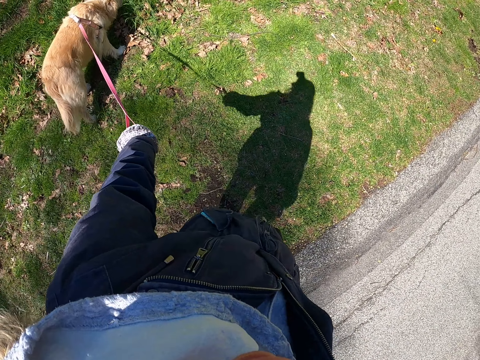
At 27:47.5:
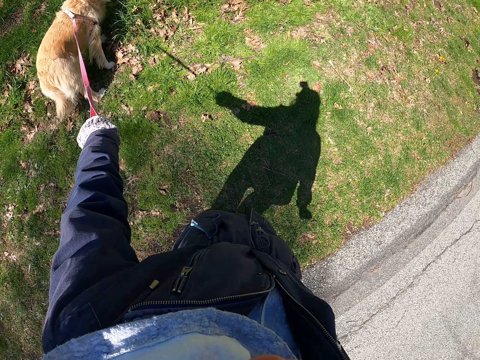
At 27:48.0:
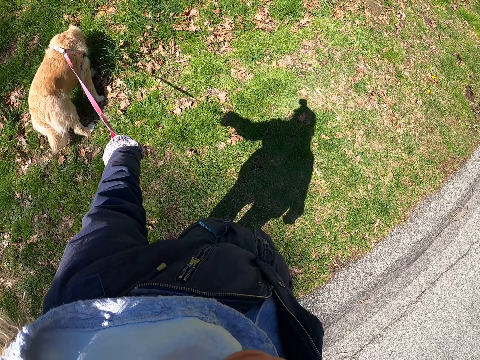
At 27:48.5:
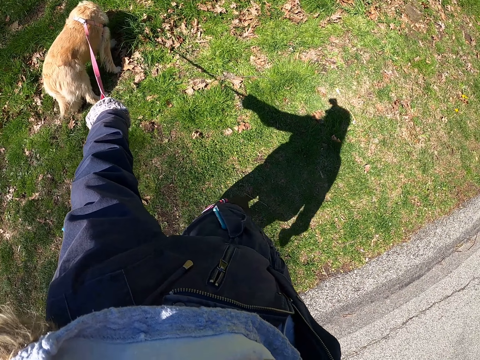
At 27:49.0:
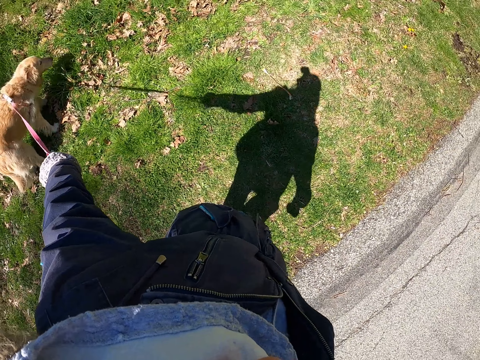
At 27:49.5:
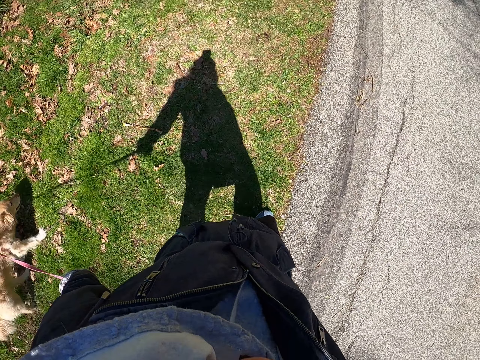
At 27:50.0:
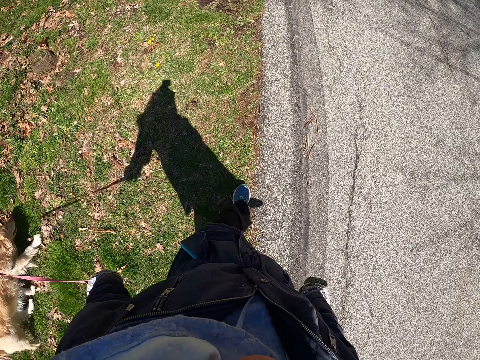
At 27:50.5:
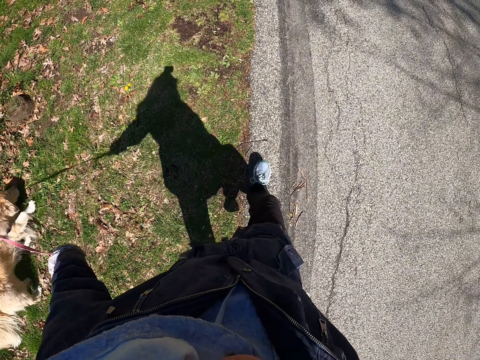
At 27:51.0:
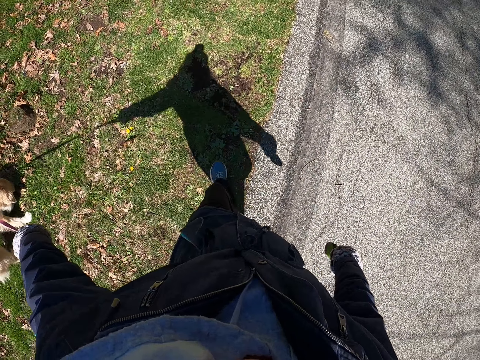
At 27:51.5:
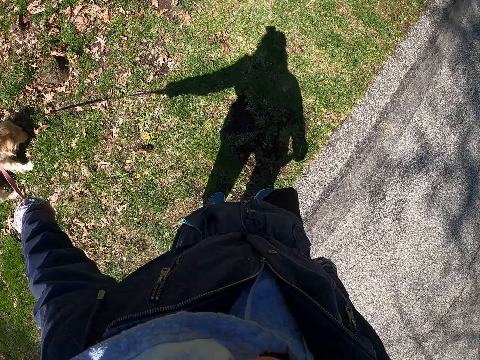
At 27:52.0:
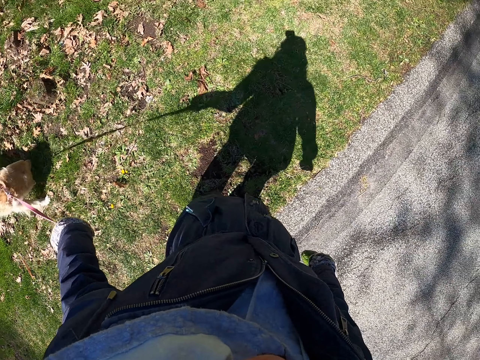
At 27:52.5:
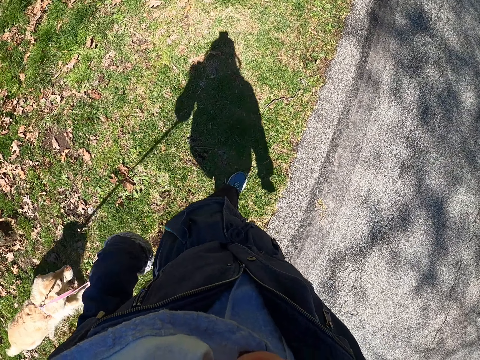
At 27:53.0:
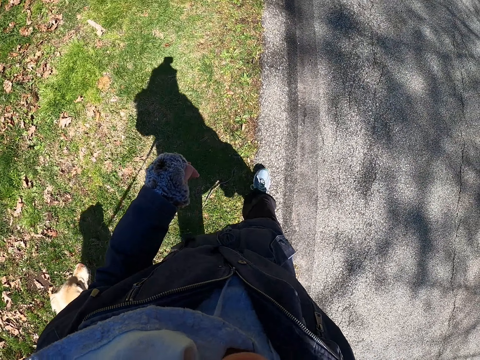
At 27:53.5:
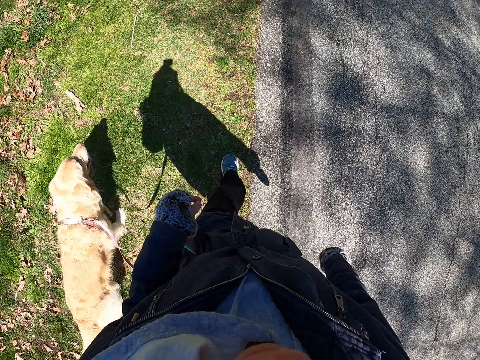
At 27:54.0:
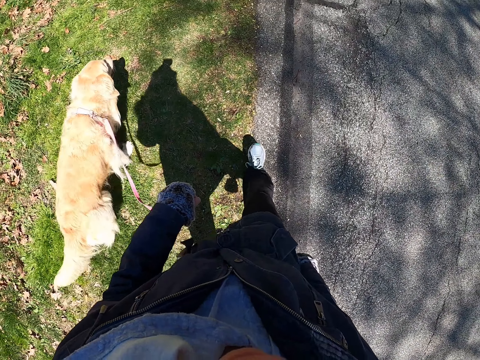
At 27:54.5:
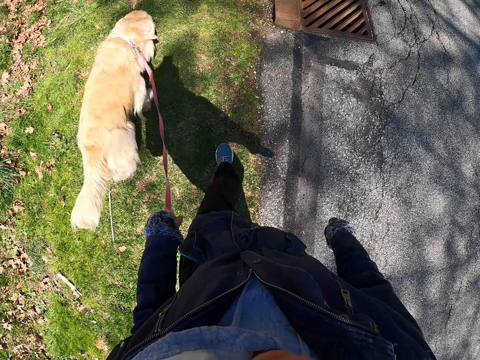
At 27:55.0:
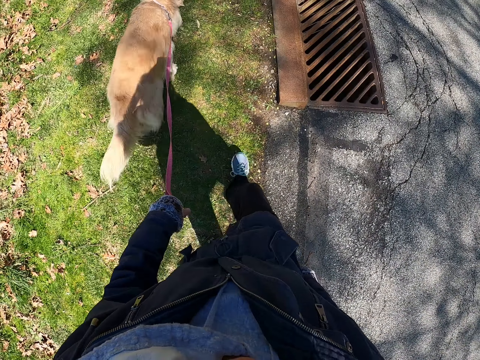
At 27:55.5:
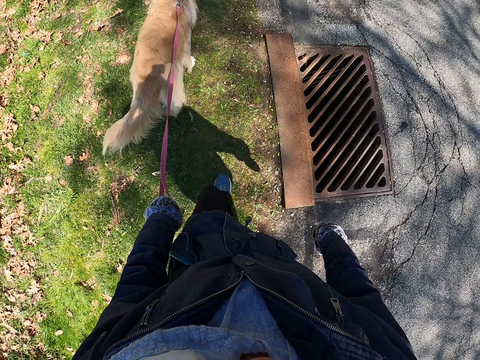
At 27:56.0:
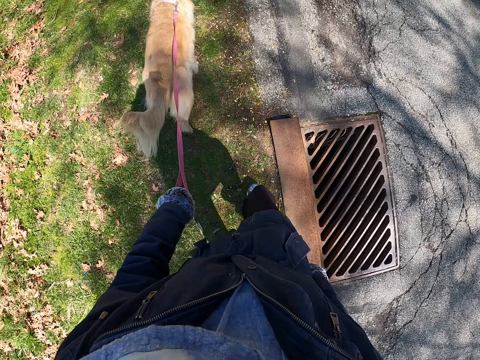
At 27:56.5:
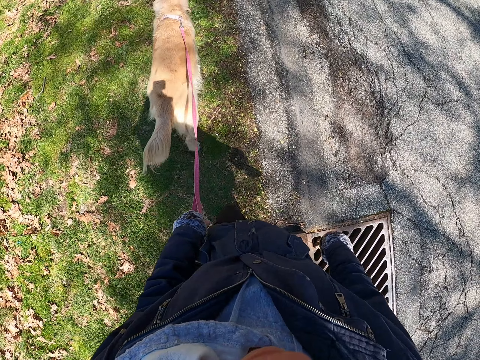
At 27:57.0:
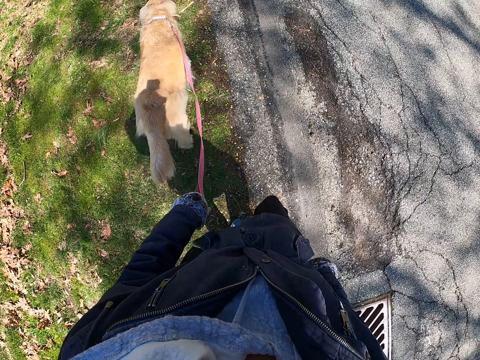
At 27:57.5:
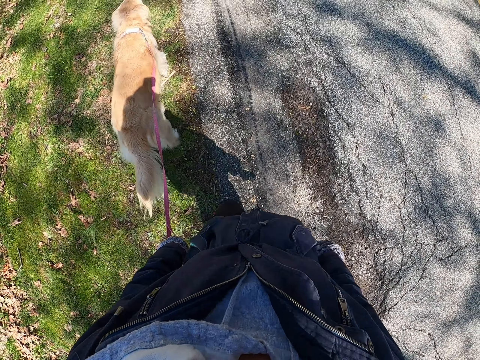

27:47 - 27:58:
The camera wearer stands with a dog. They pull the dog leash. They walk with the dog beside them. They walk with the dog in front of them.

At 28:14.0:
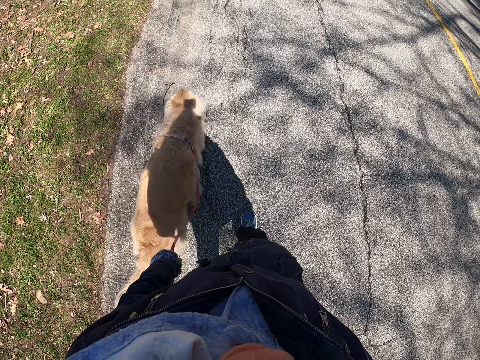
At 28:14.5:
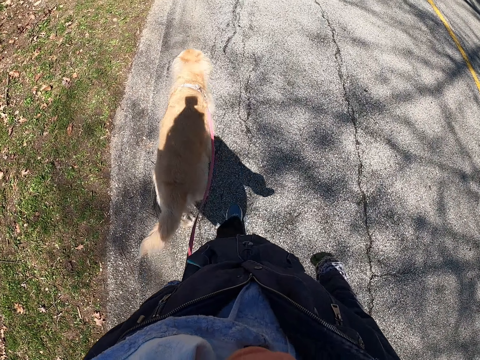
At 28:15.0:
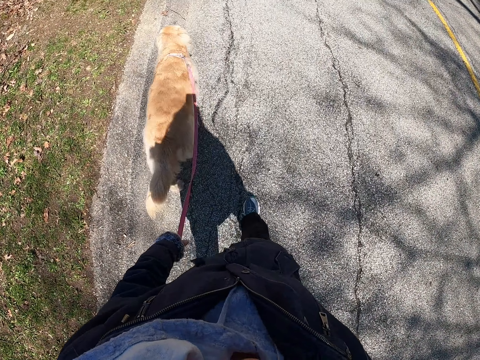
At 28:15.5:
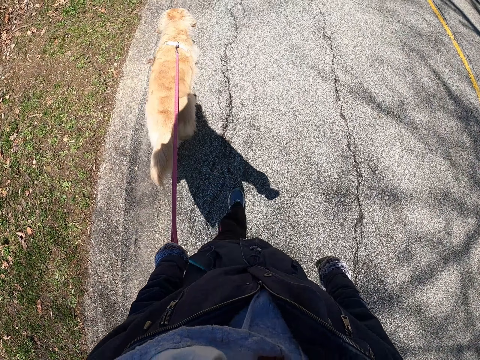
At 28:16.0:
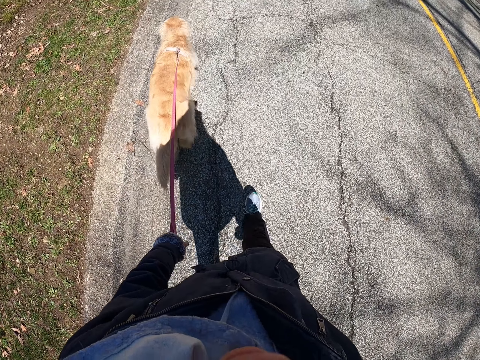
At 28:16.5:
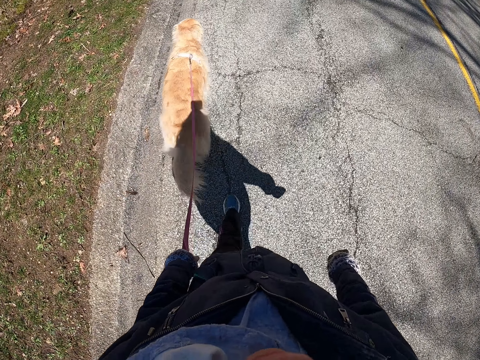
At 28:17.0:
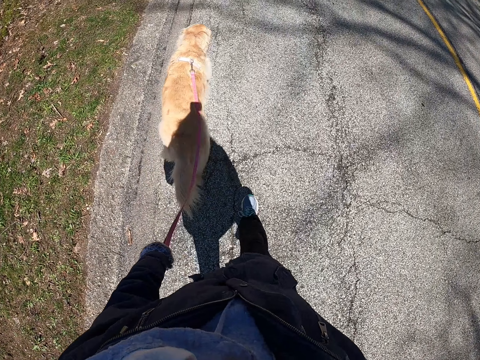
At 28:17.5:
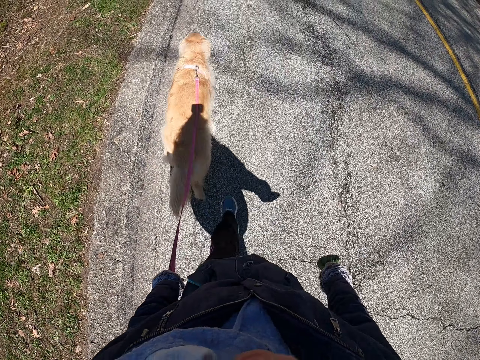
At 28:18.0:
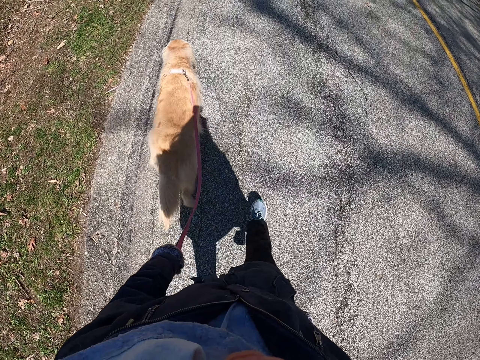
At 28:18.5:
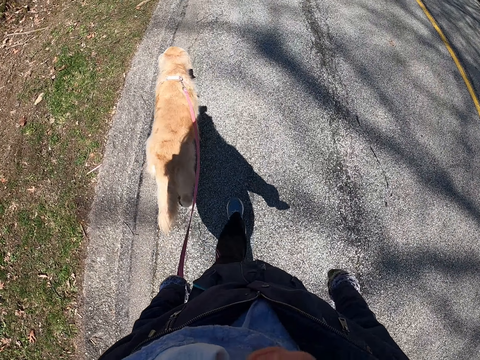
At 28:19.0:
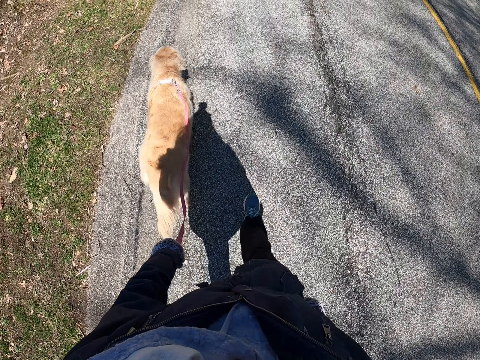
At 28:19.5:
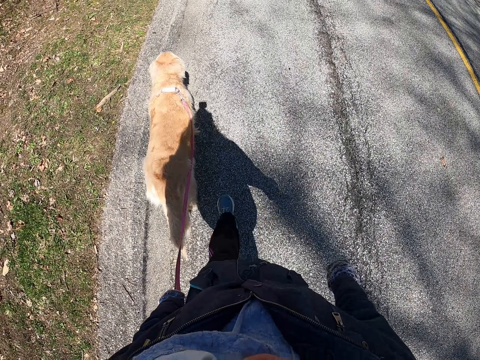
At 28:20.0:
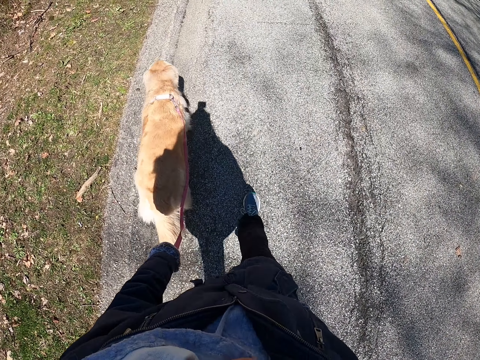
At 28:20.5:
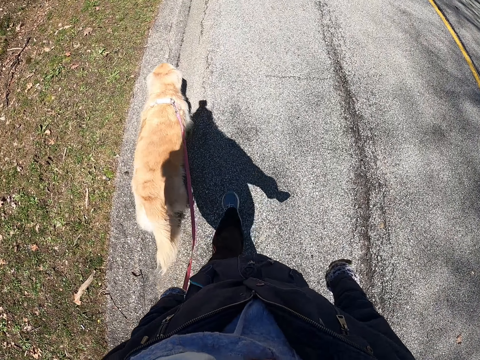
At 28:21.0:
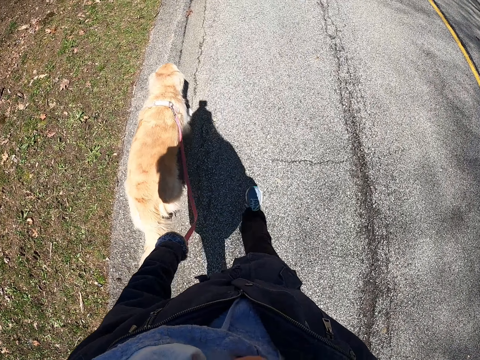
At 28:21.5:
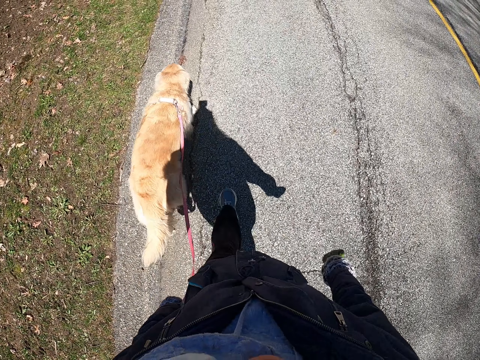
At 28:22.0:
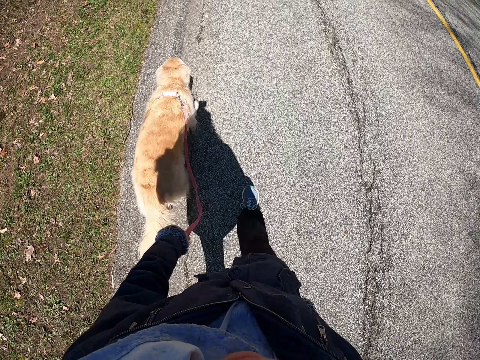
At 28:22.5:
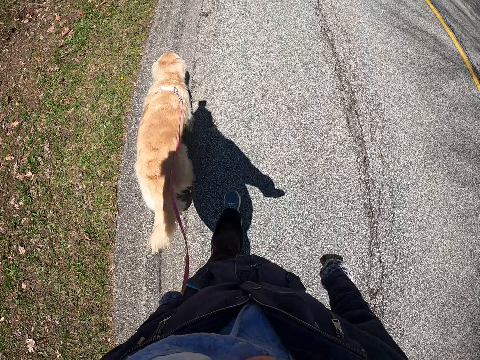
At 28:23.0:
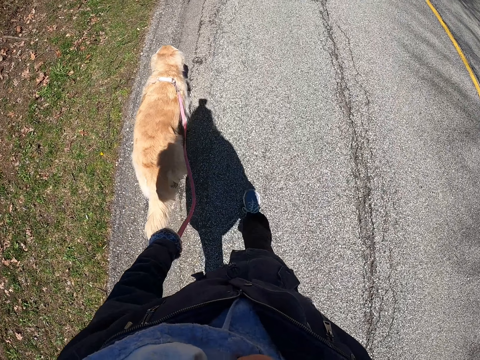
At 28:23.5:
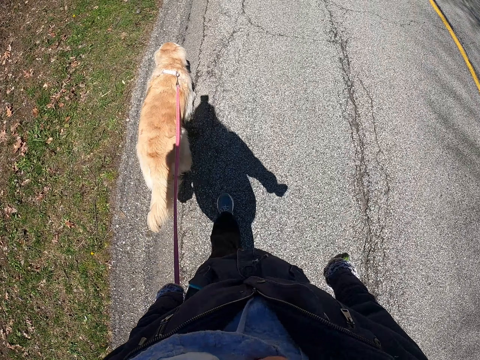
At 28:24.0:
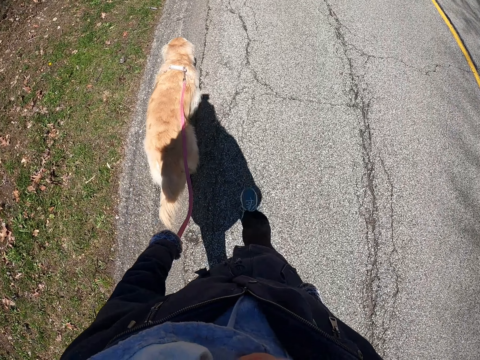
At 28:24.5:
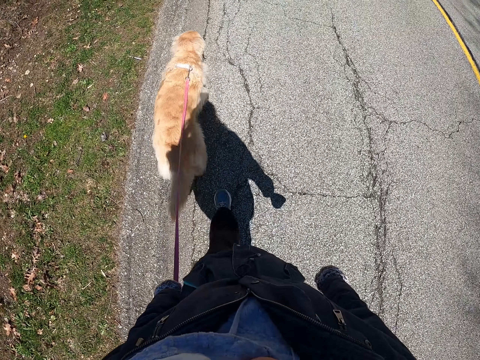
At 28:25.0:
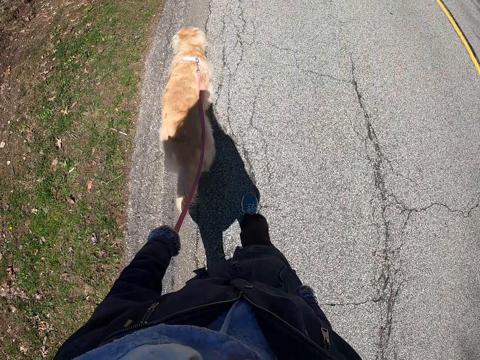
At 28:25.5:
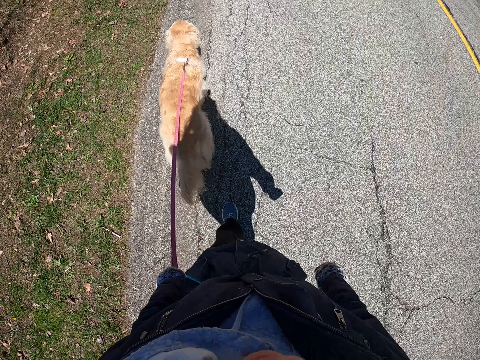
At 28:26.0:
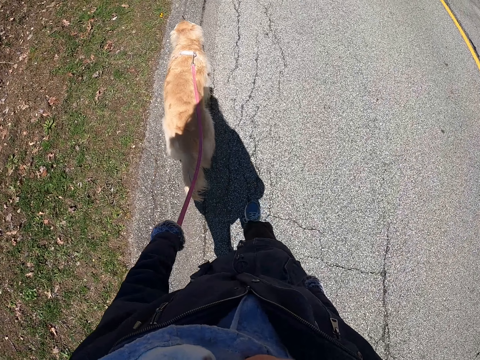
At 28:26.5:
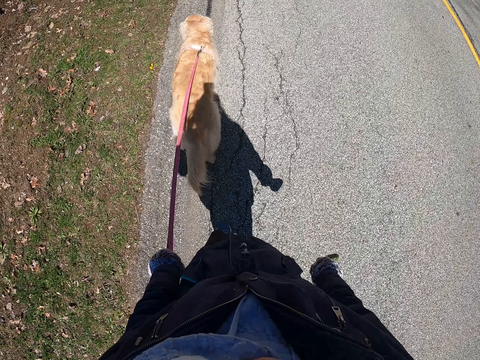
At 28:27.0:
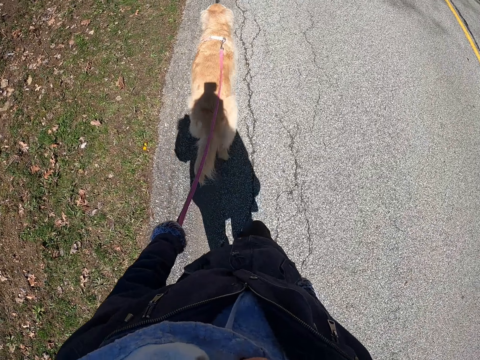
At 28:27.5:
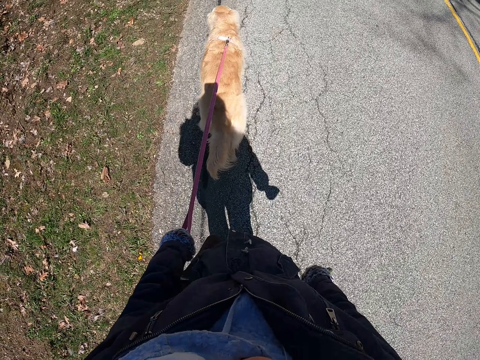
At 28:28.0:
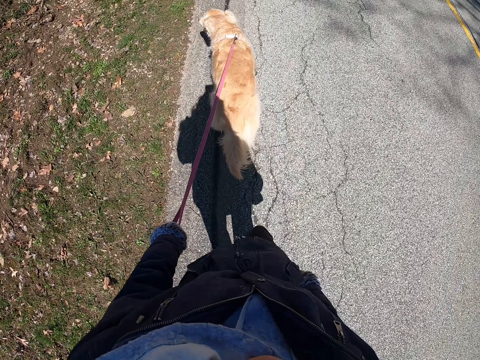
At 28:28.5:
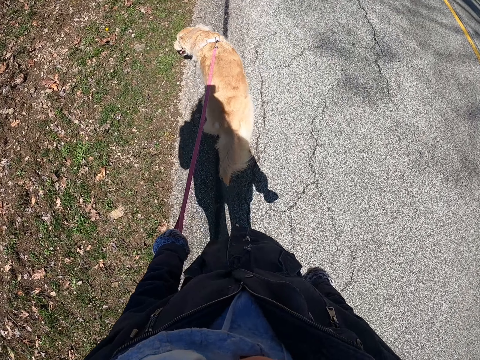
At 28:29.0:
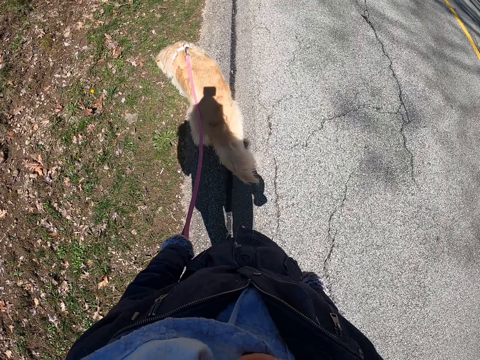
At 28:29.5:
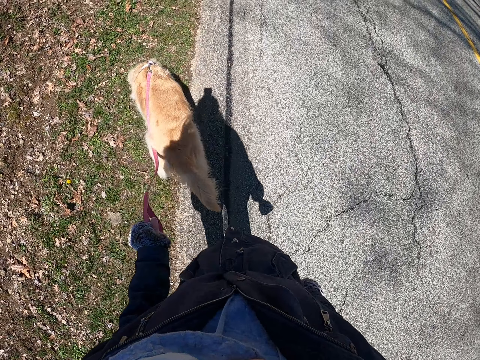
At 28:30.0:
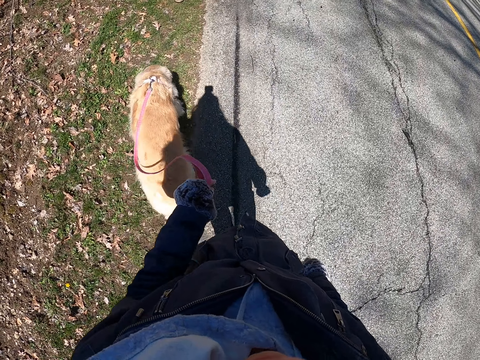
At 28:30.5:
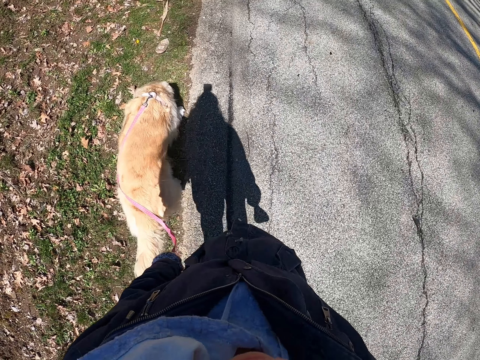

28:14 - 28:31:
The camera wearer walks with a dog in front of them.
